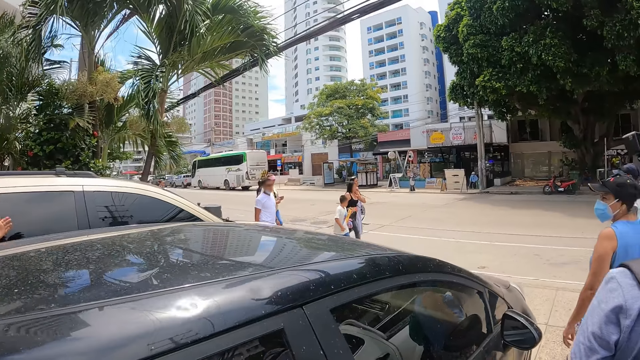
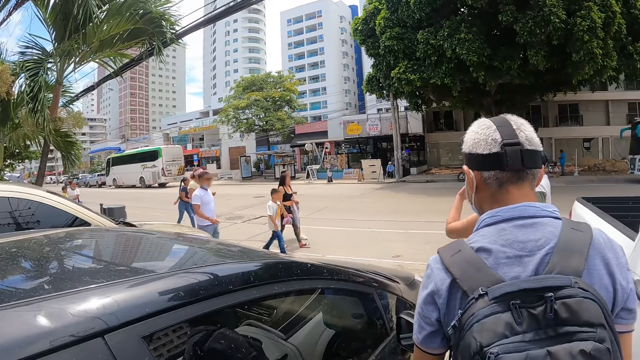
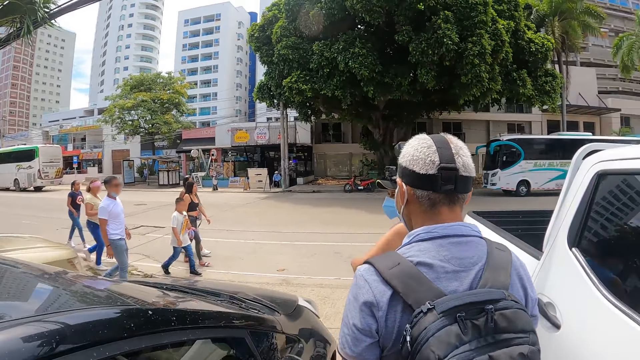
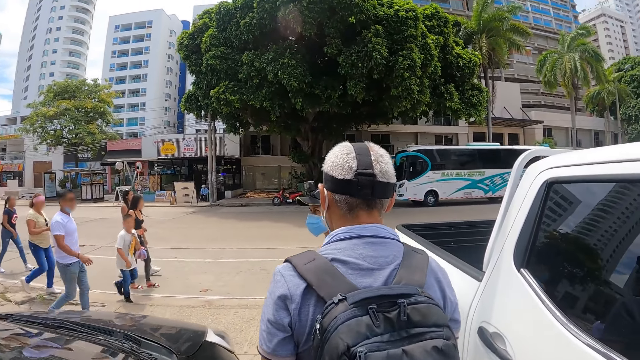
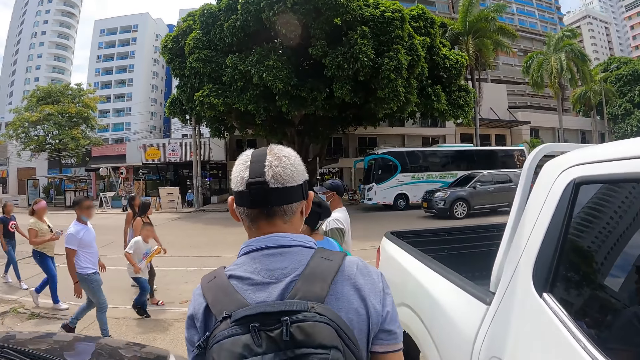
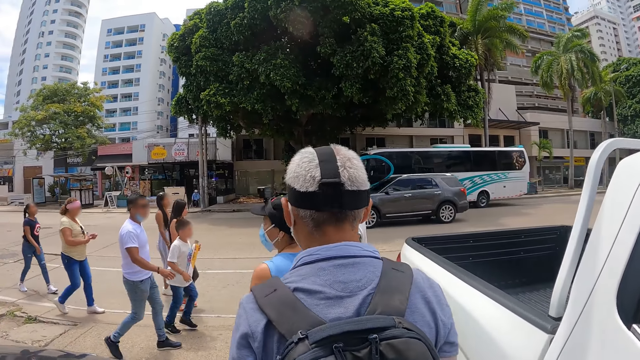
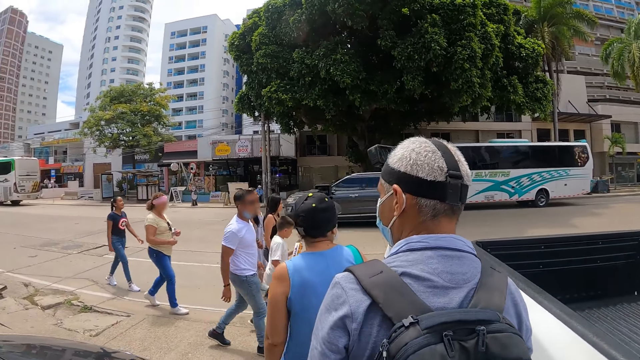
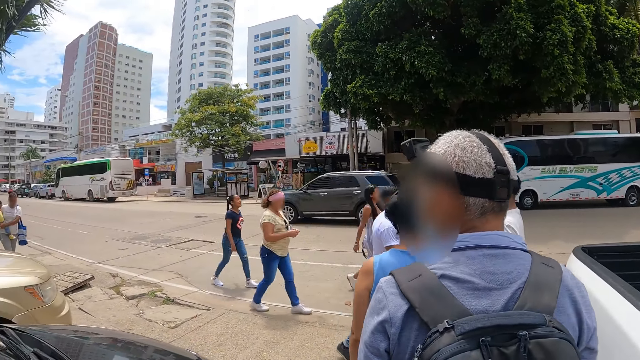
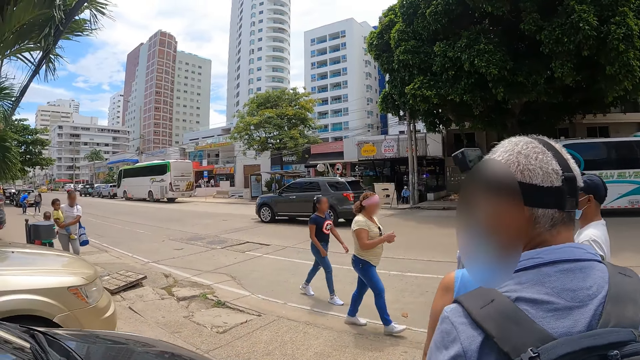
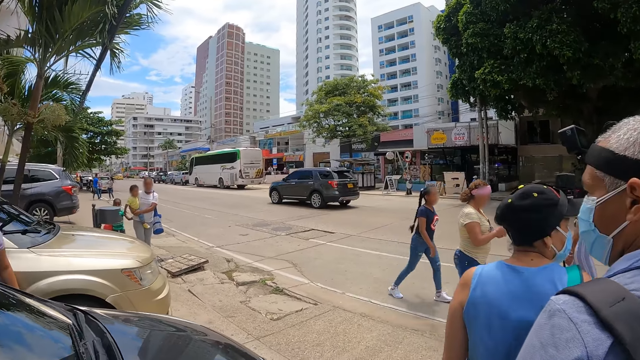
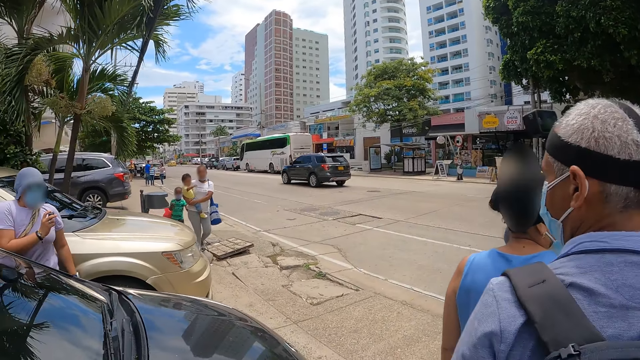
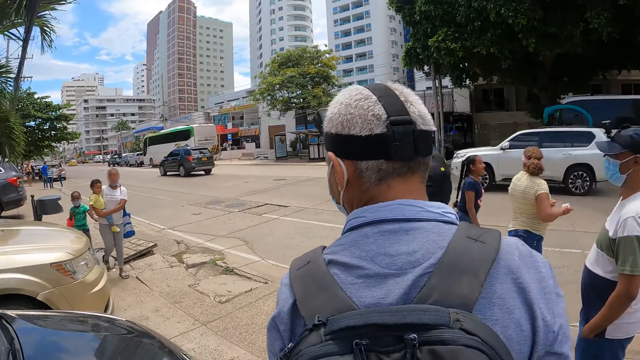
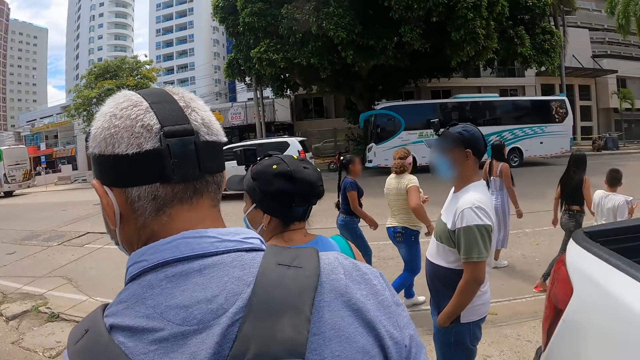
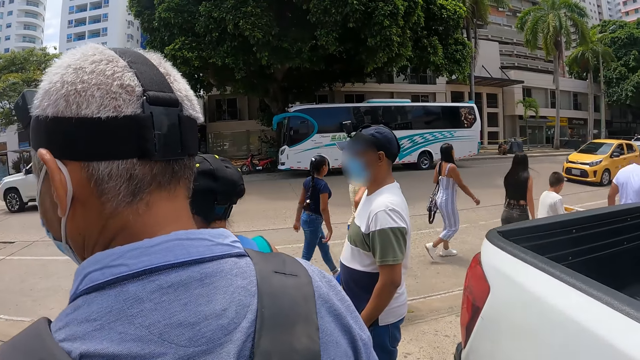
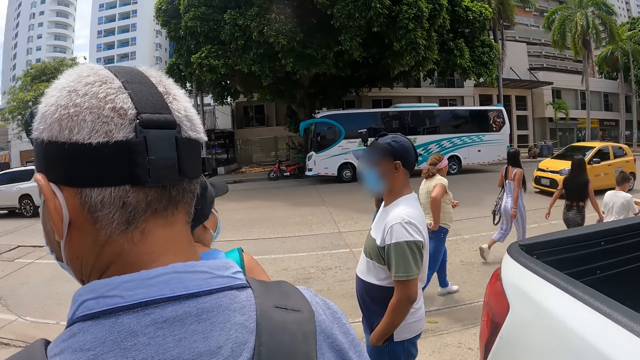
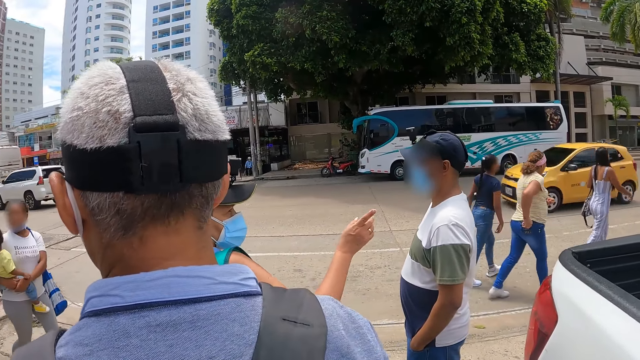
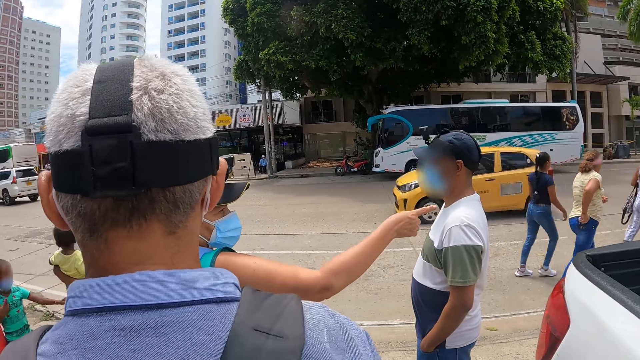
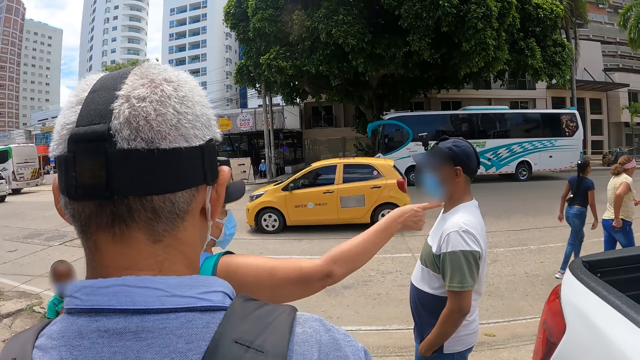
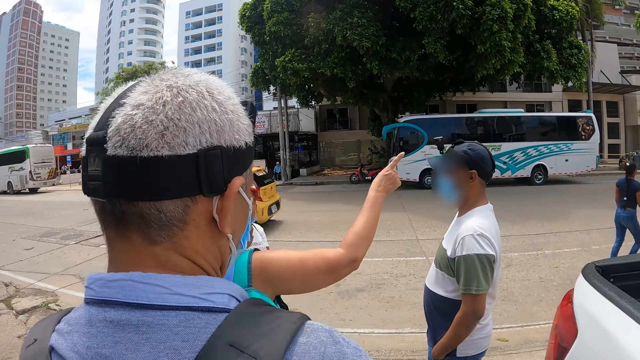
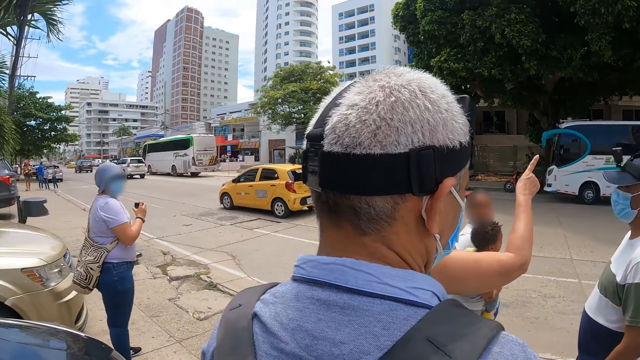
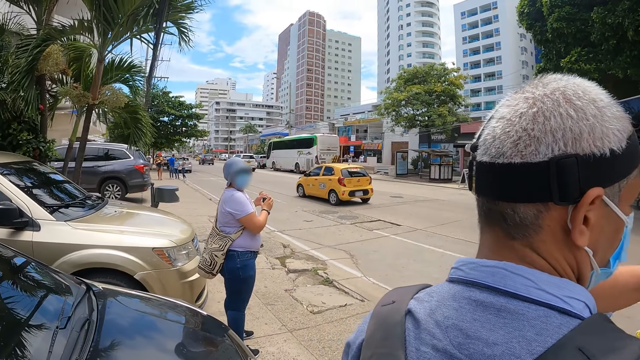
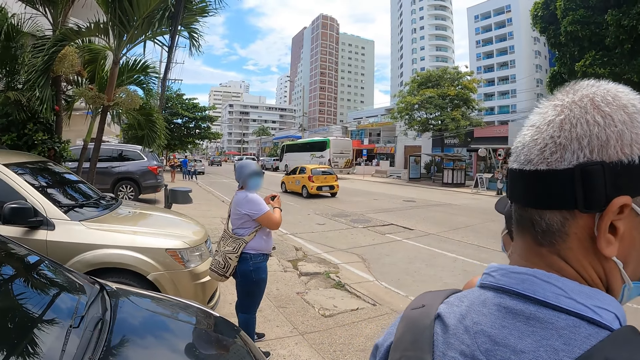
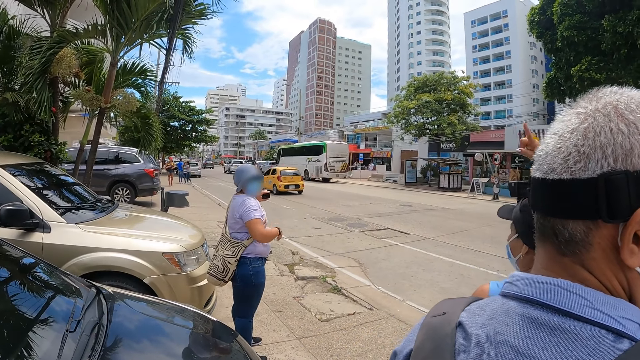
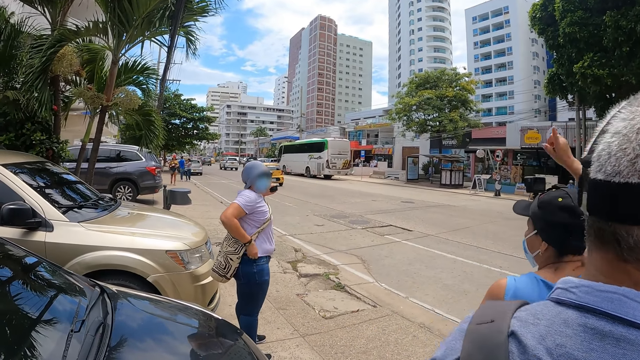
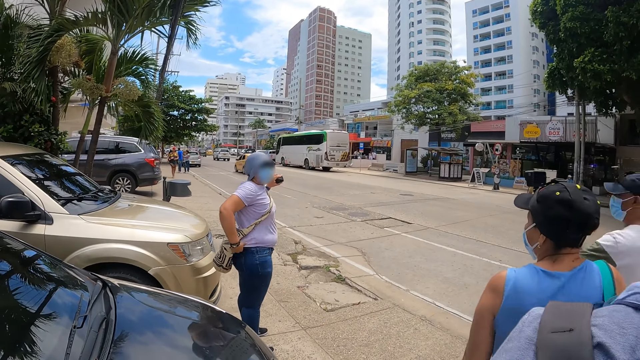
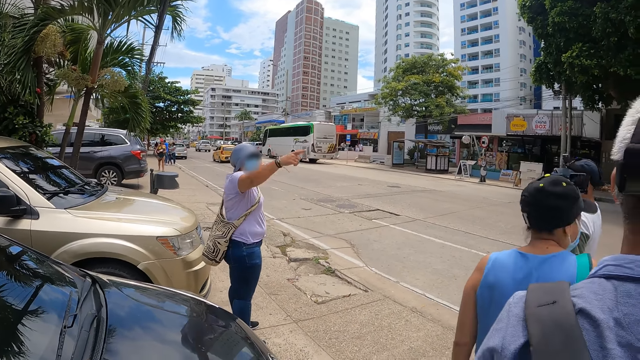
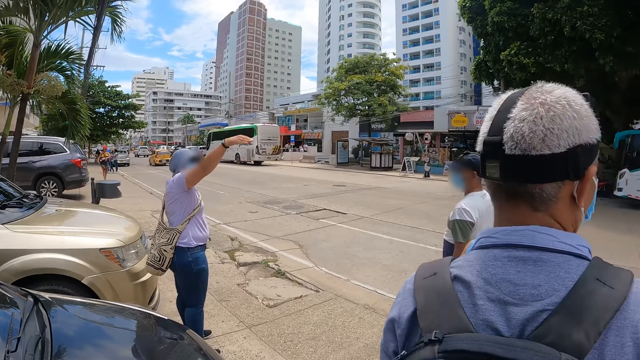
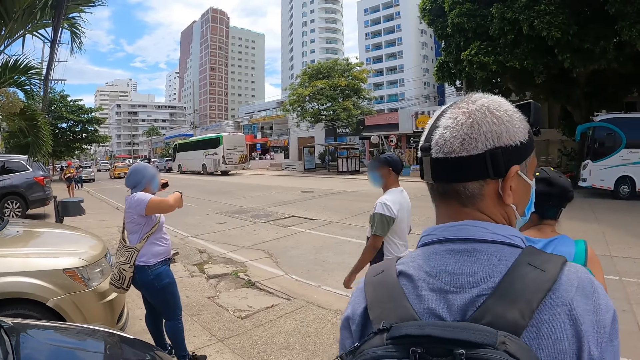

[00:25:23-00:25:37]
The camera wearer stops. A person points at the camera.

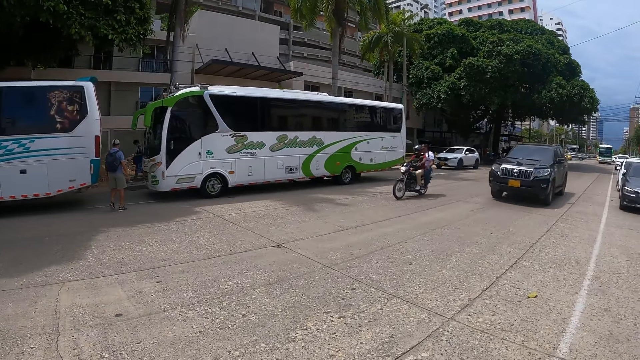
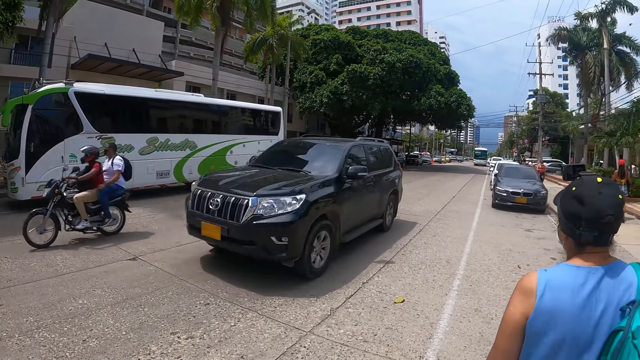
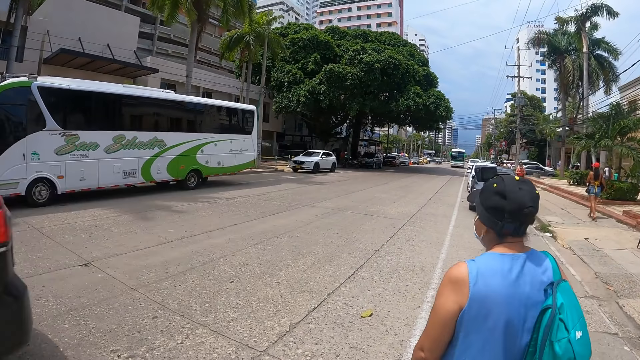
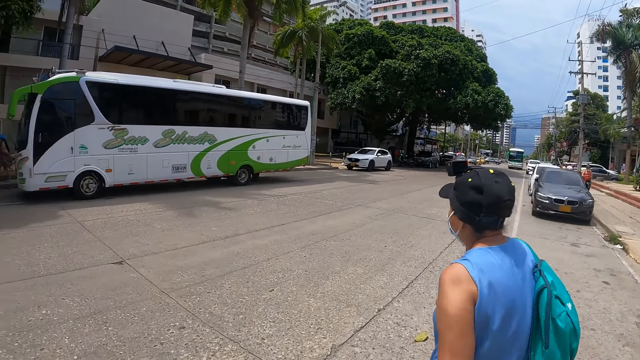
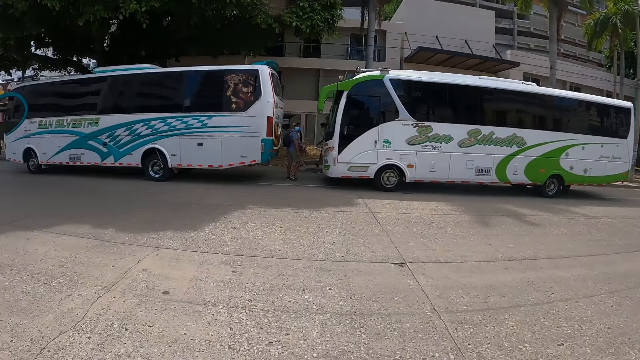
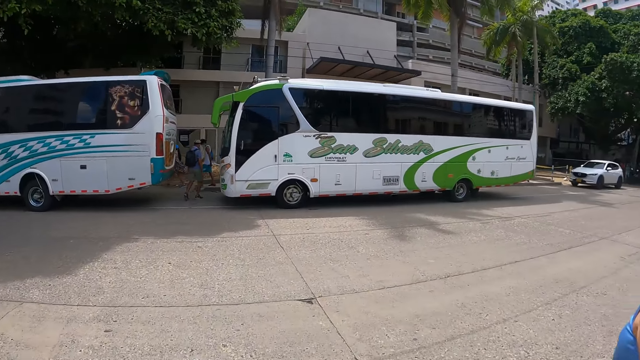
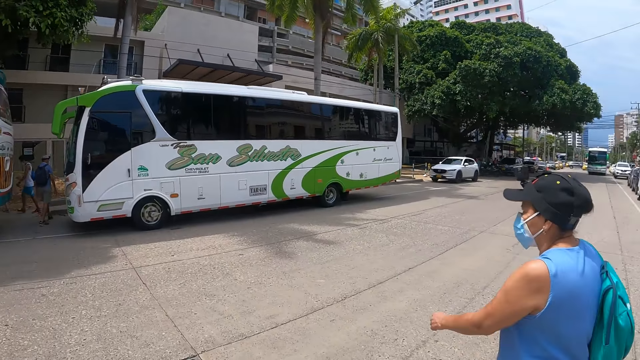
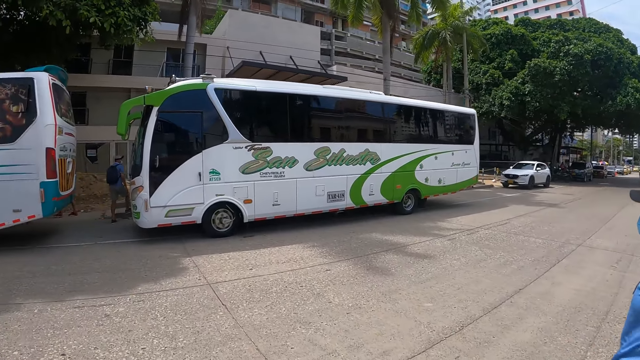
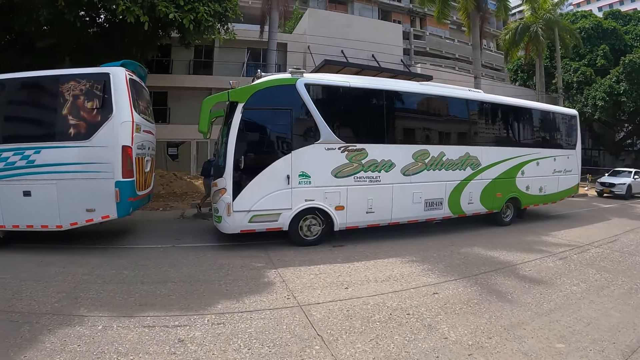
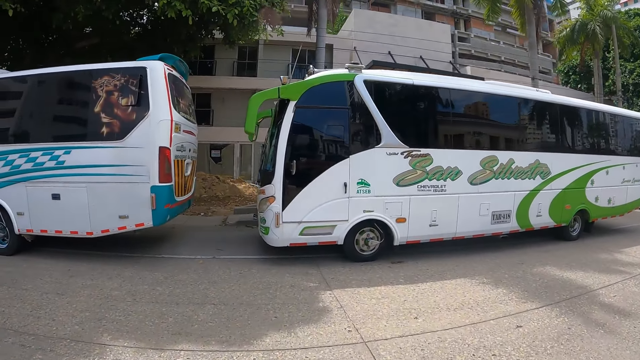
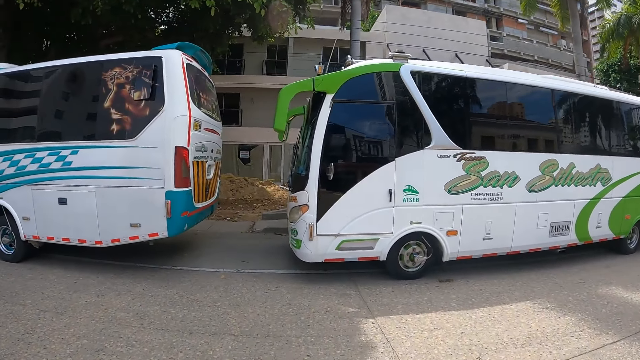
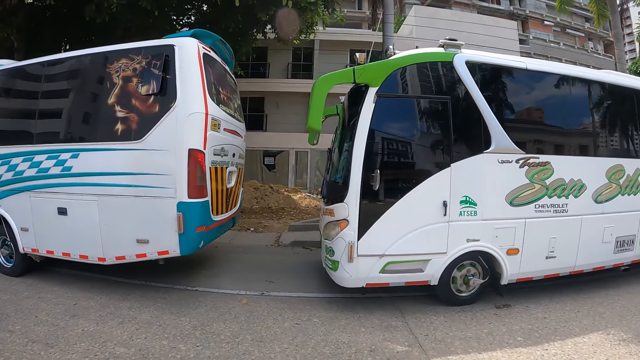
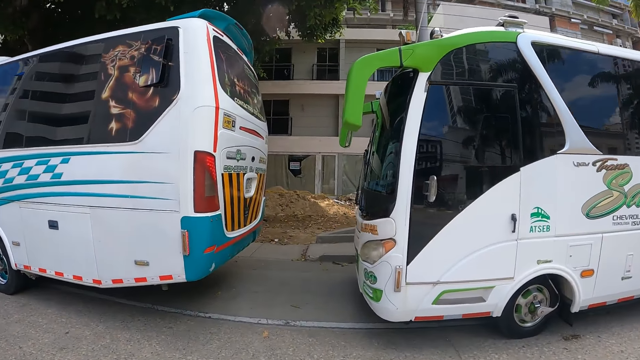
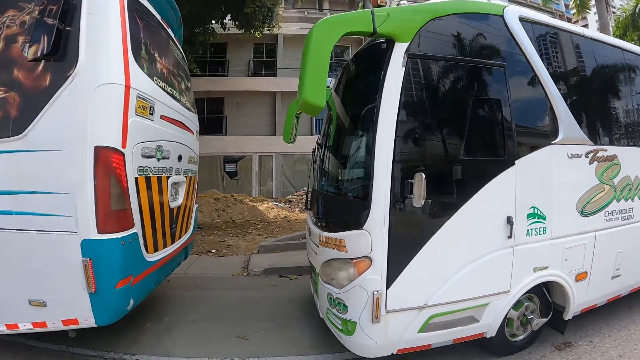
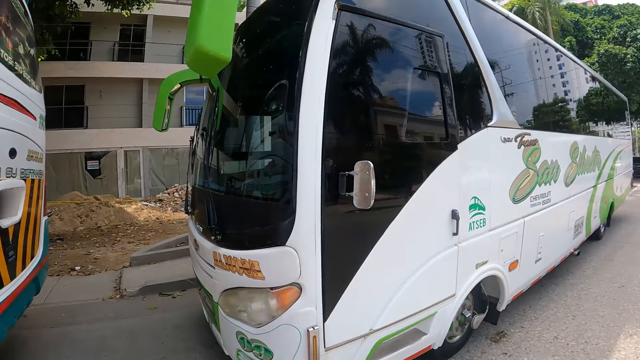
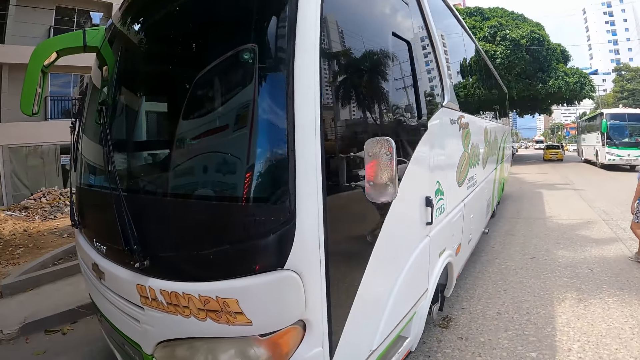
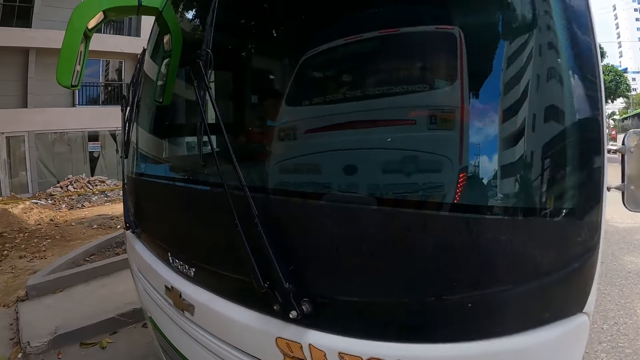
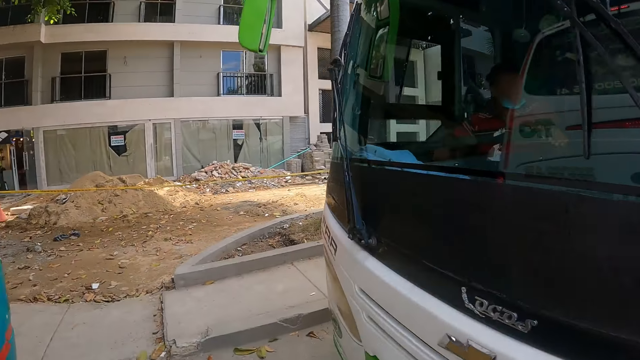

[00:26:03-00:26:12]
The camera wearer walks across the road.
